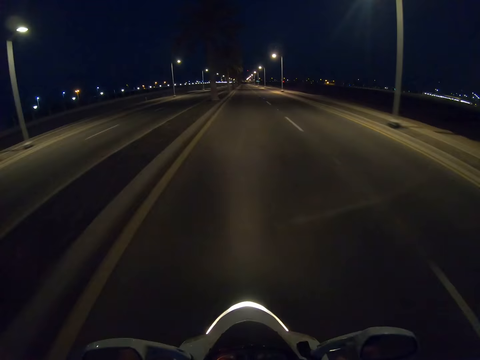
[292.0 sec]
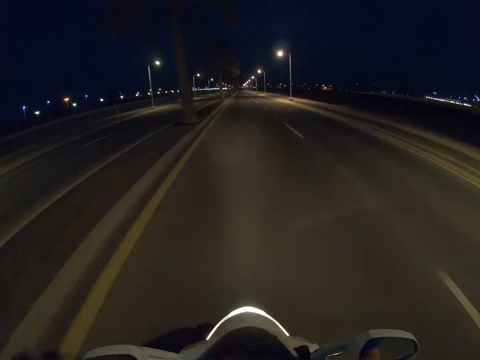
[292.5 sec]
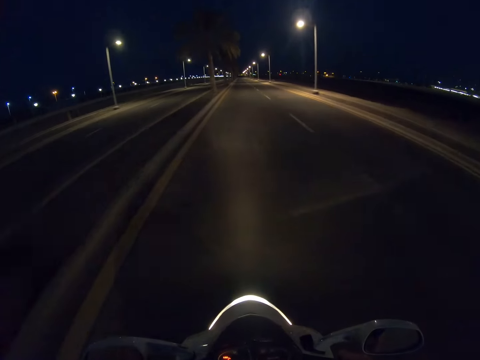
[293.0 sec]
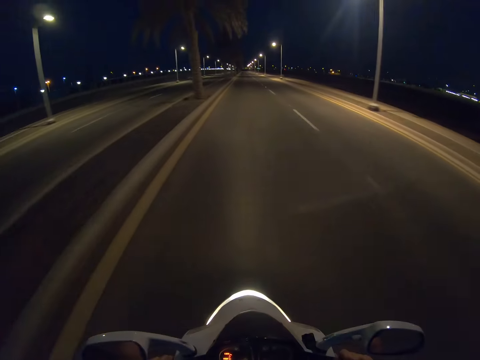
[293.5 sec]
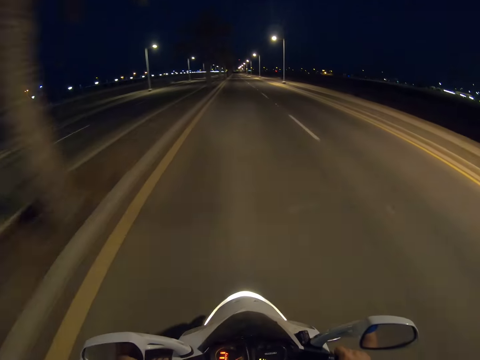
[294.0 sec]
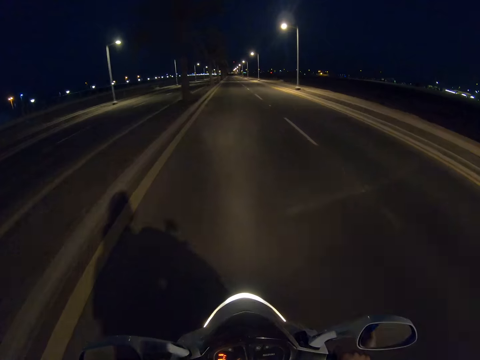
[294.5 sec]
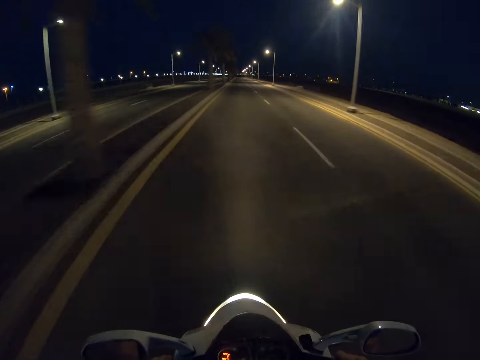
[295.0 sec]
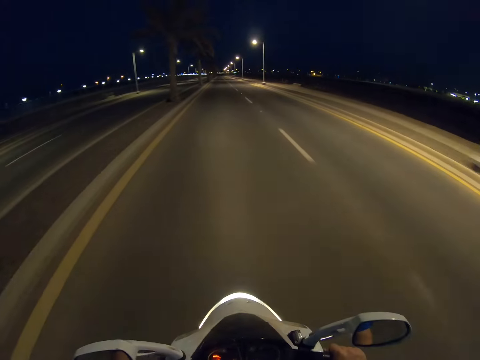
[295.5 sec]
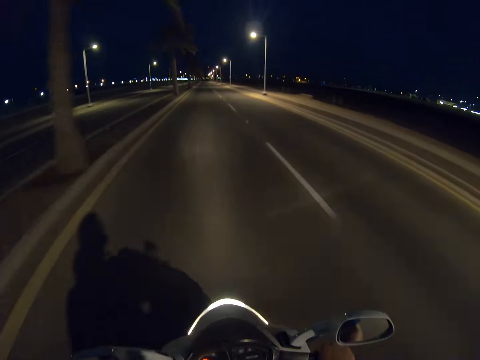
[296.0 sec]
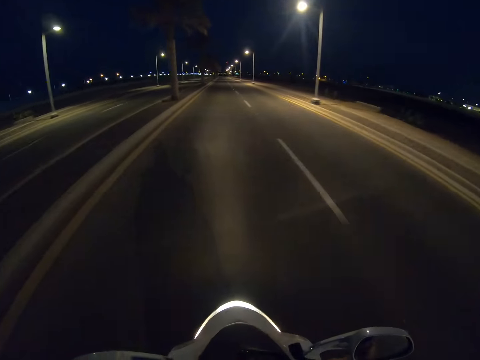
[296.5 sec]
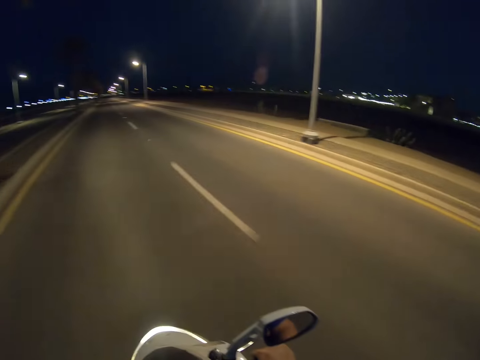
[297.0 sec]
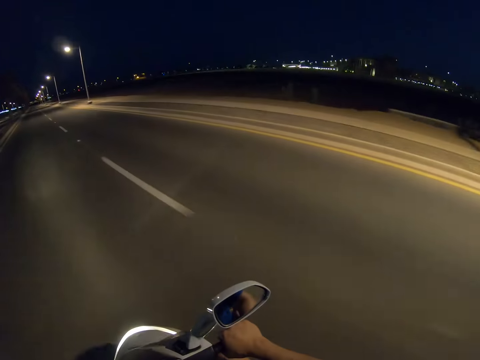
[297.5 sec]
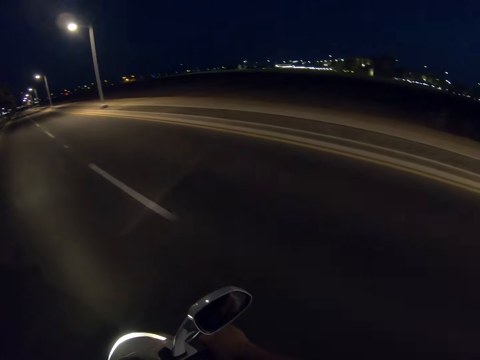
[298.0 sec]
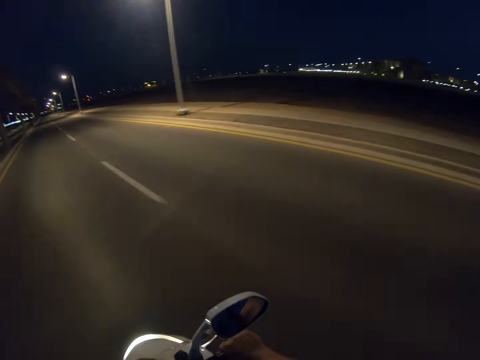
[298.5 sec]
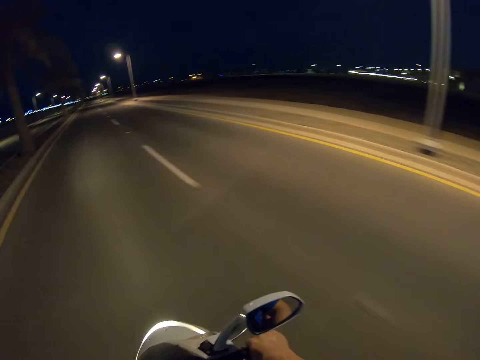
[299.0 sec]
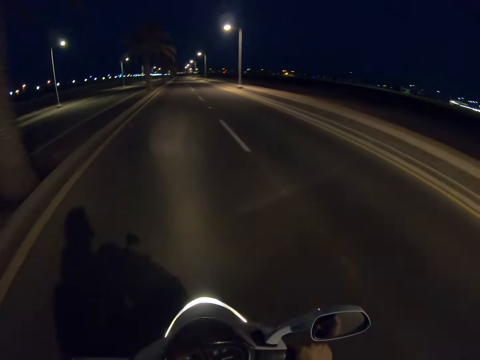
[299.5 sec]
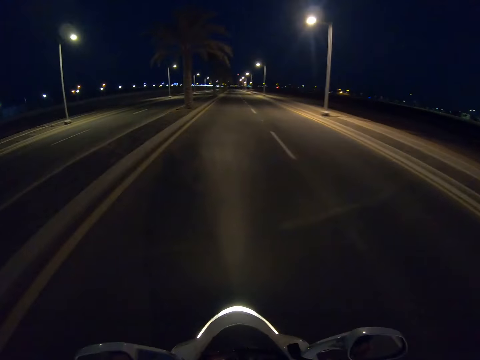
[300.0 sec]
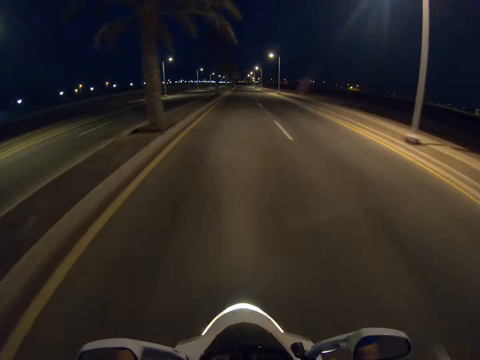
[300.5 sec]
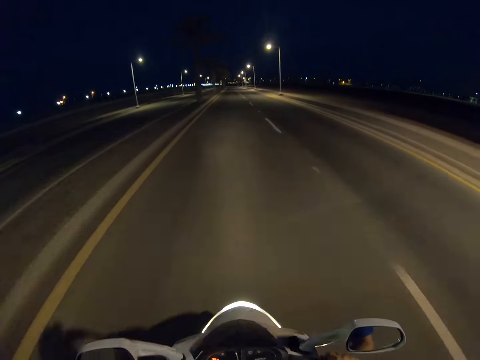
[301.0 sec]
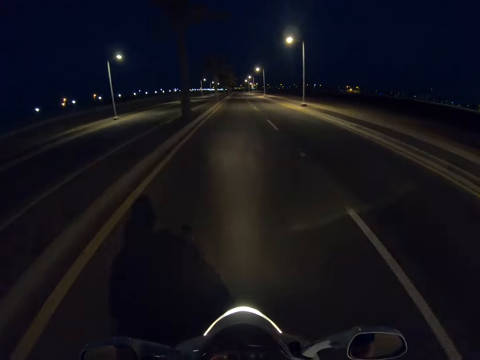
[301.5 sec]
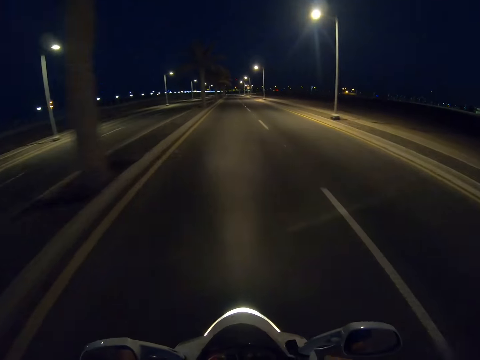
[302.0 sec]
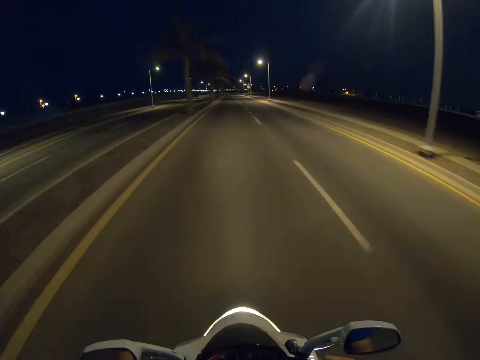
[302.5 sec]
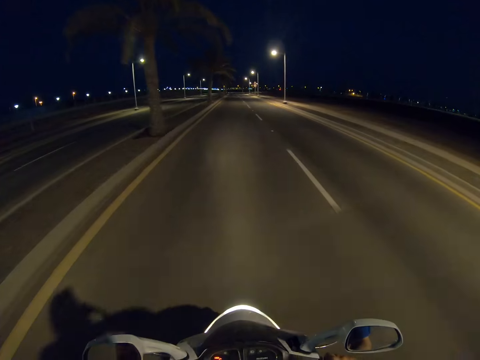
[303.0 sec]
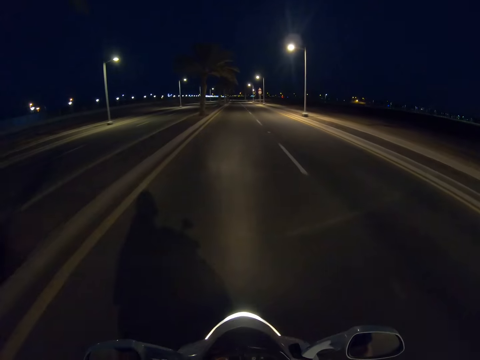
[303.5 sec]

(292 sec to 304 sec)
The camera wearer looks around the road. They ride a motorbike on the road.

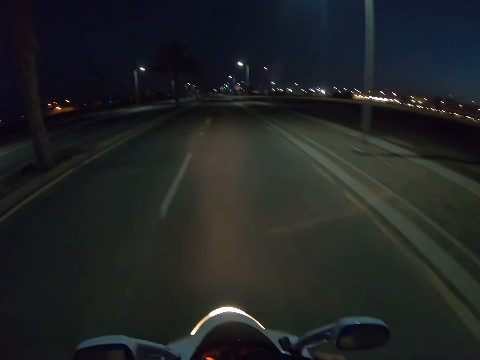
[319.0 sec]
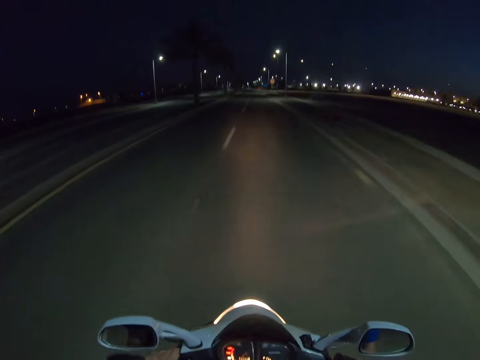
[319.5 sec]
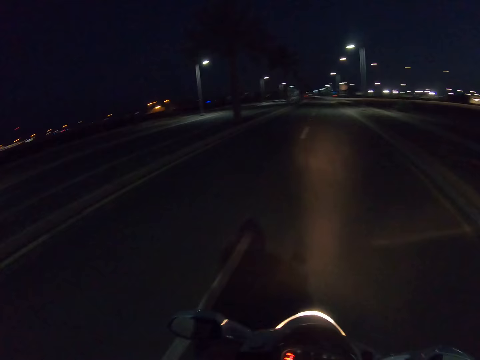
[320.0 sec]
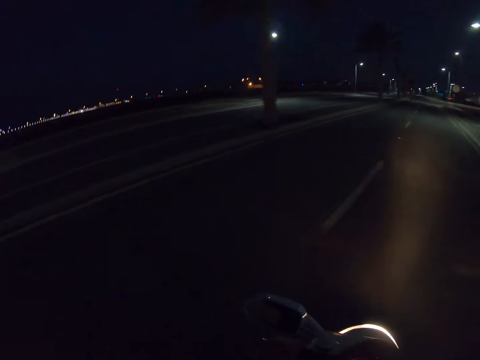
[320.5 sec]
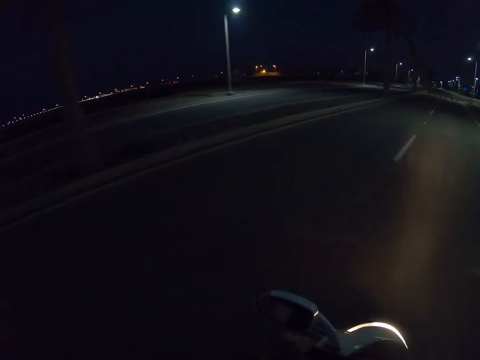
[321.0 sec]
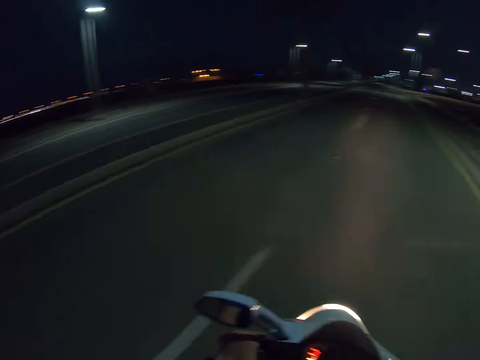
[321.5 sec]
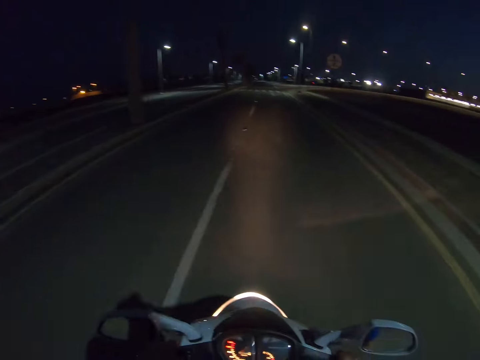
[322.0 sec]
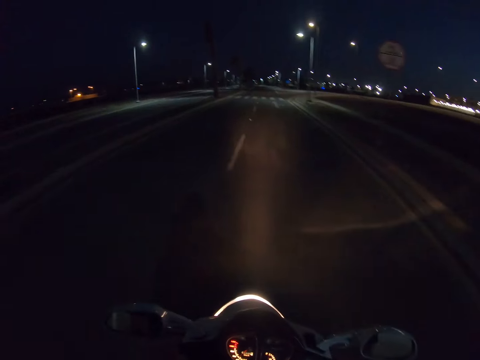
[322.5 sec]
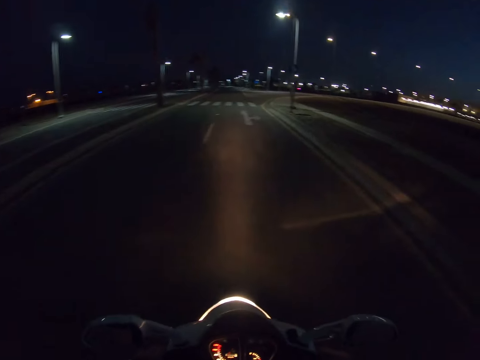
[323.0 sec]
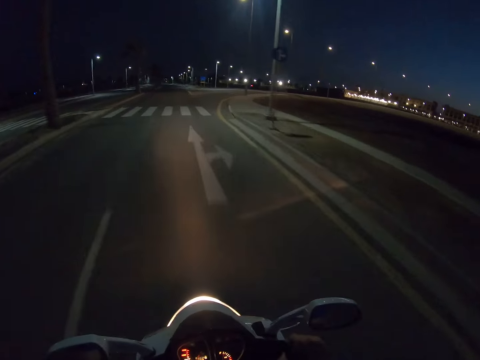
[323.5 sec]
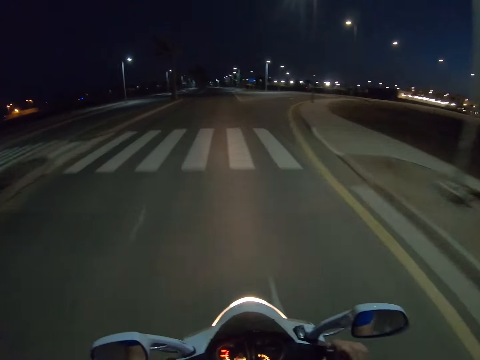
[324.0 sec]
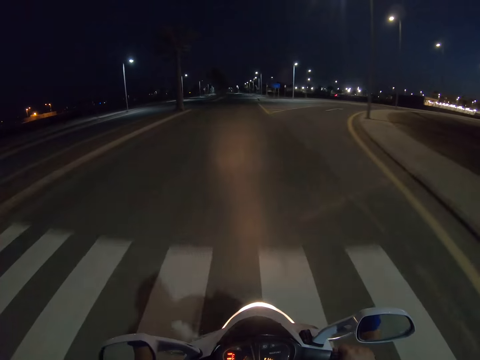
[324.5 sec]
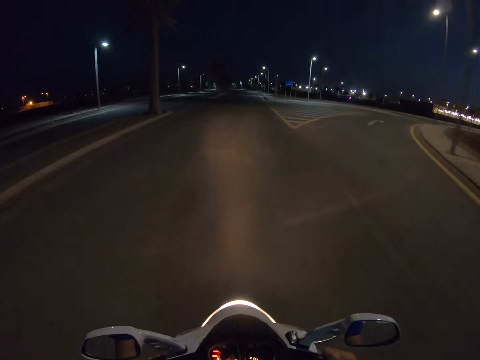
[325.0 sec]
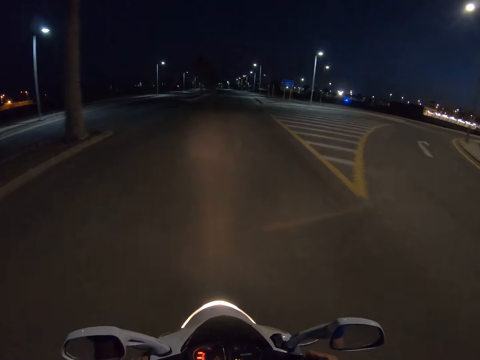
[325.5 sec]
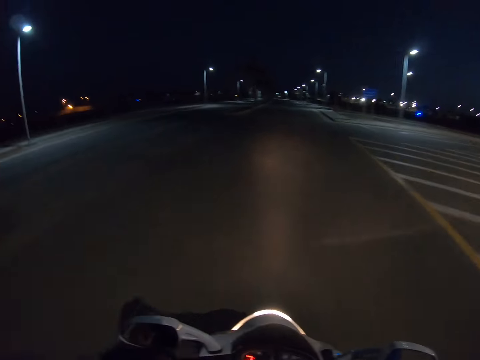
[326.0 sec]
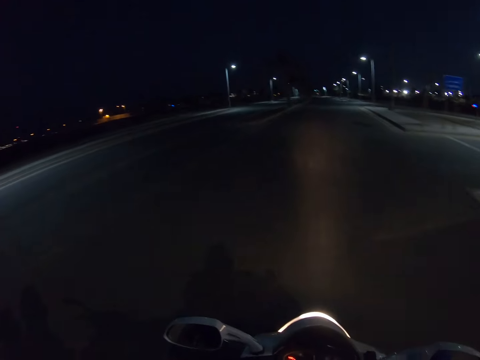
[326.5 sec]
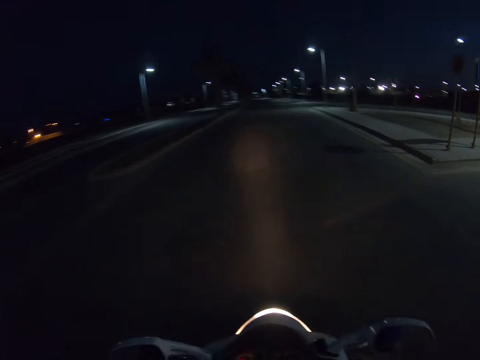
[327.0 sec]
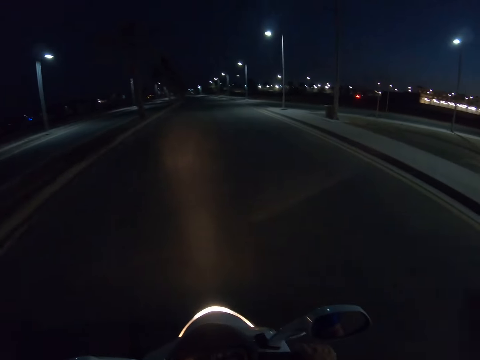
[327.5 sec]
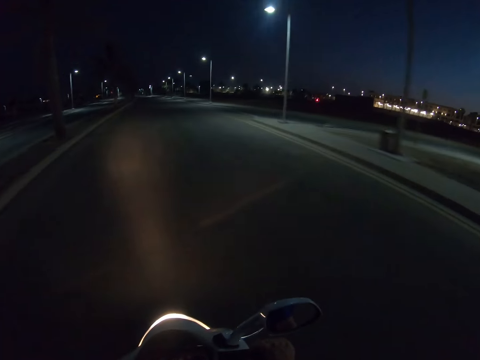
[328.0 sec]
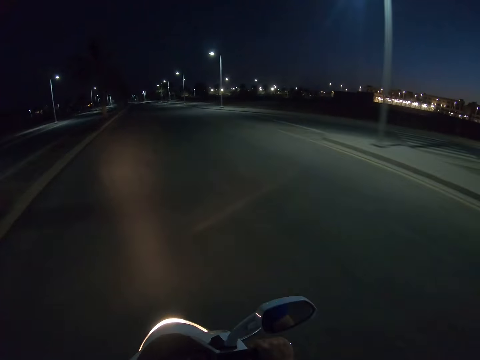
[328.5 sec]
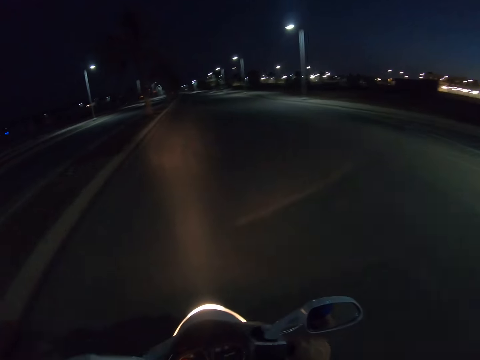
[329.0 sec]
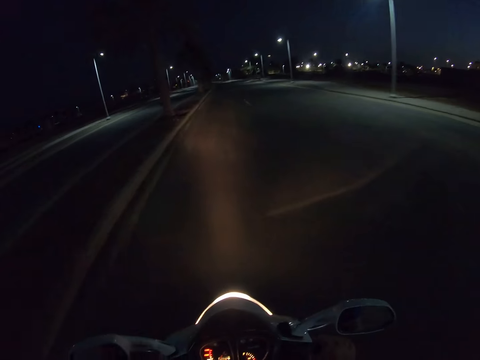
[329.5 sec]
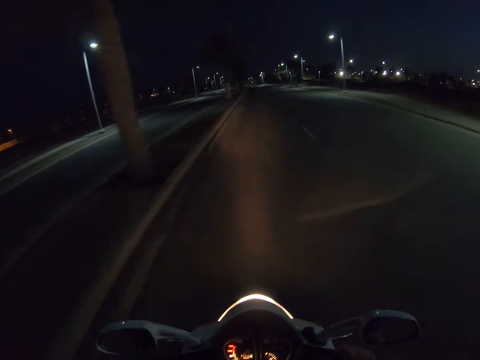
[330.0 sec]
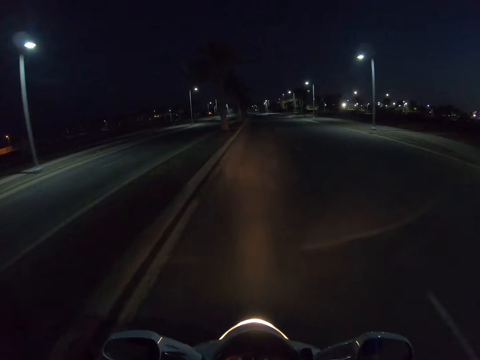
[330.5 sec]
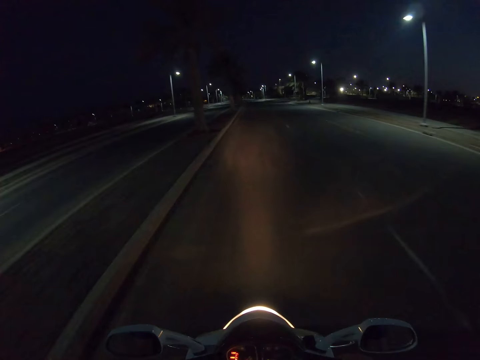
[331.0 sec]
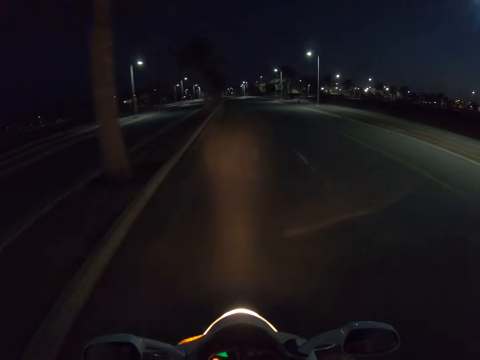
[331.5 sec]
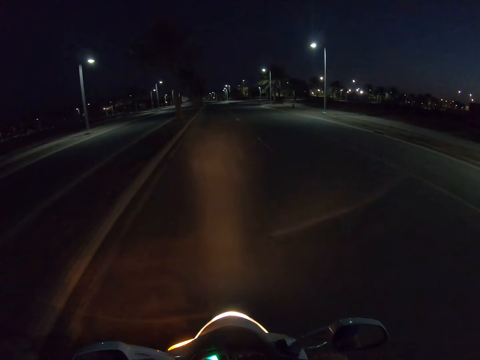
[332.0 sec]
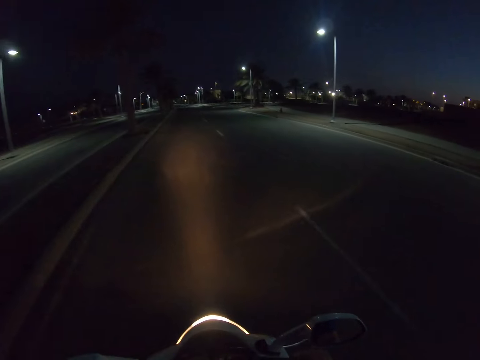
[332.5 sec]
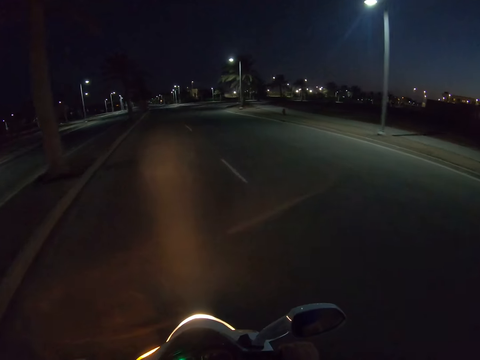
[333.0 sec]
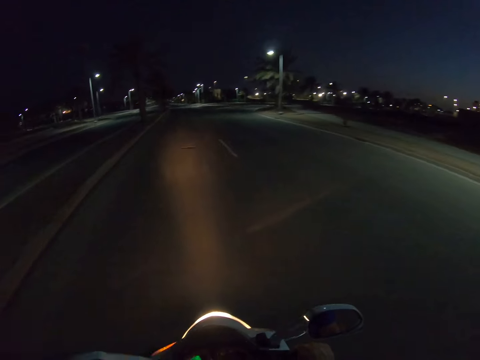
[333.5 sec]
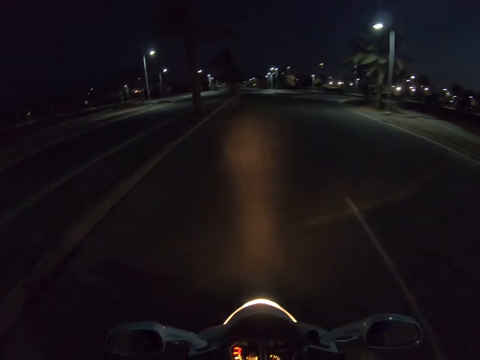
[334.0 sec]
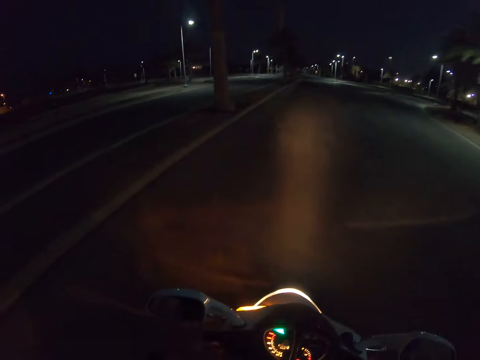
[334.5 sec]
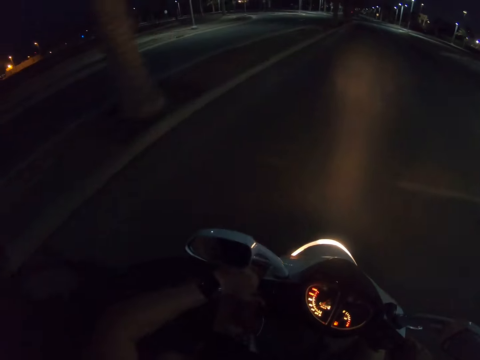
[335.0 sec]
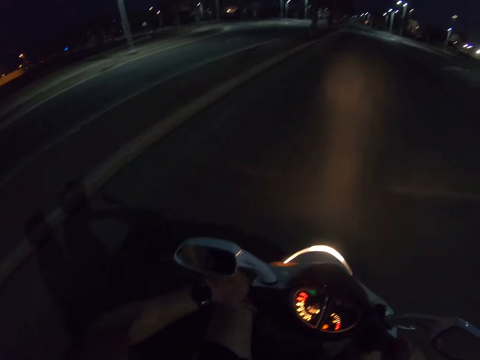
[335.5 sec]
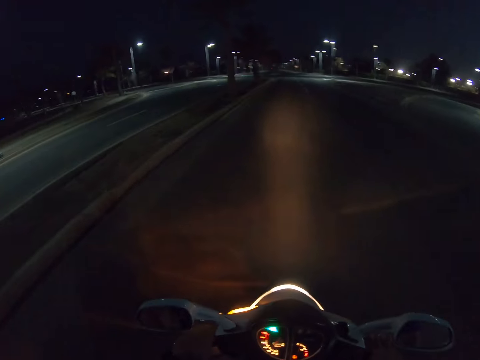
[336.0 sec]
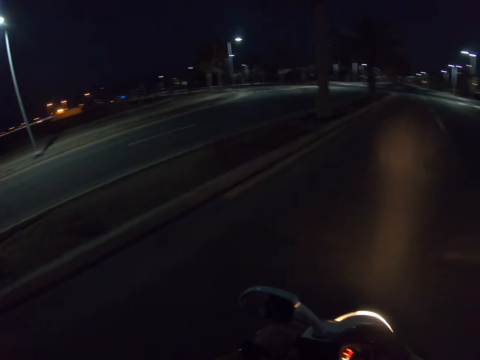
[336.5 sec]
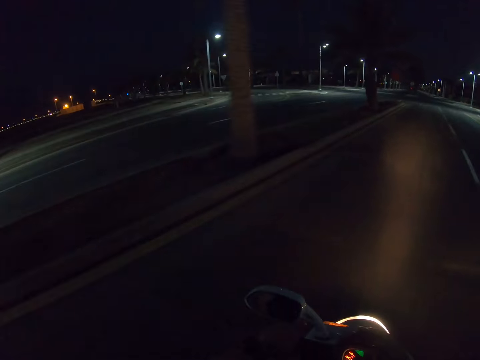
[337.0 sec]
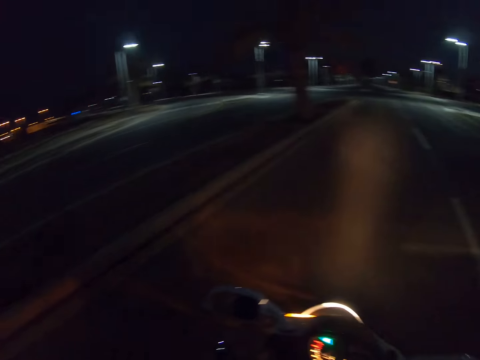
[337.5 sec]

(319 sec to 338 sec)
The camera wearer looks around the road. They ride a motorbike on the road.
